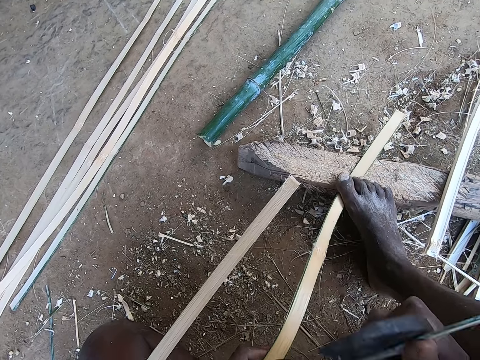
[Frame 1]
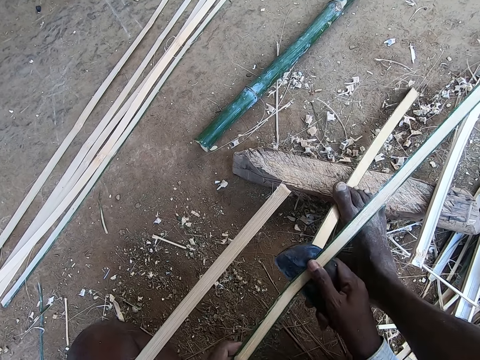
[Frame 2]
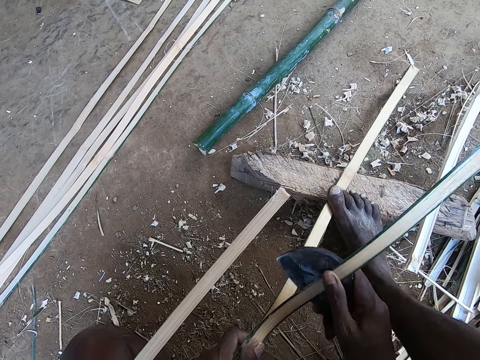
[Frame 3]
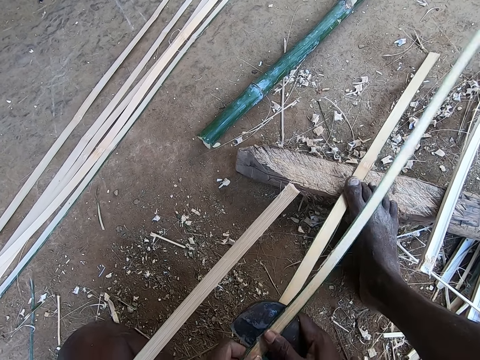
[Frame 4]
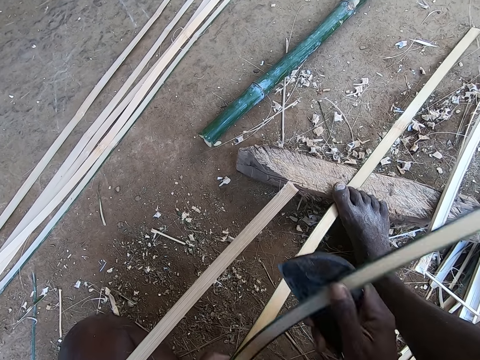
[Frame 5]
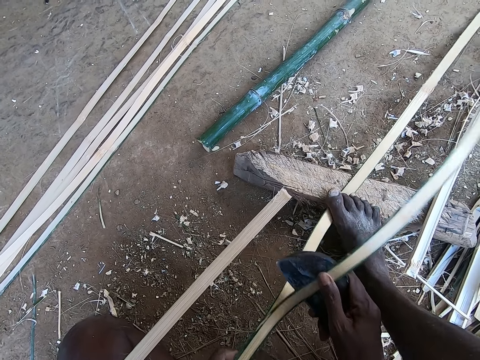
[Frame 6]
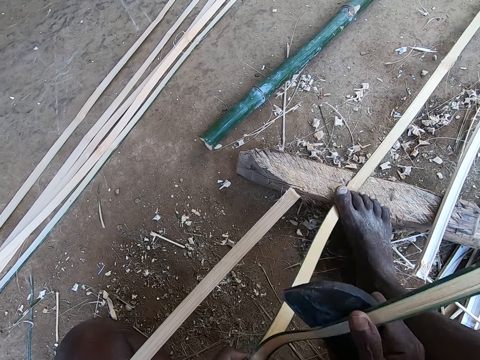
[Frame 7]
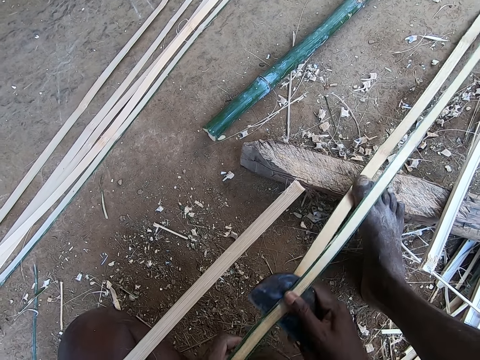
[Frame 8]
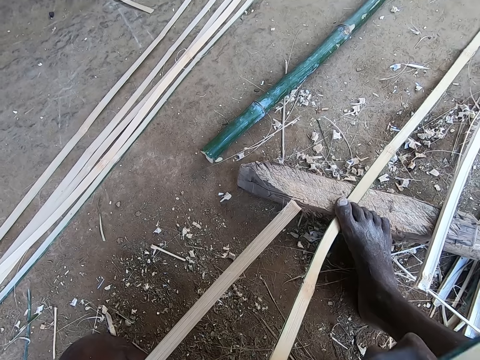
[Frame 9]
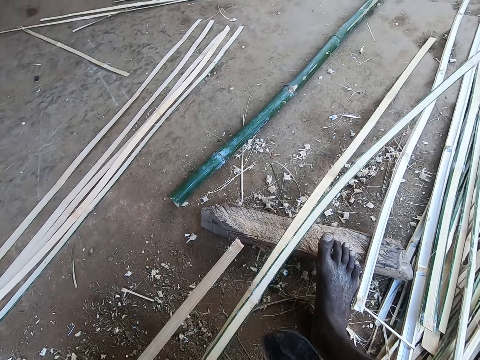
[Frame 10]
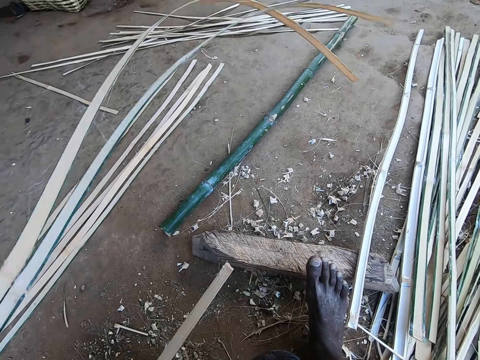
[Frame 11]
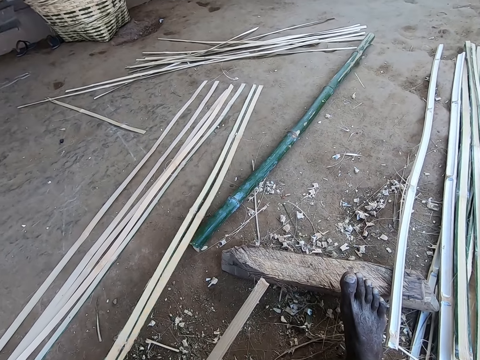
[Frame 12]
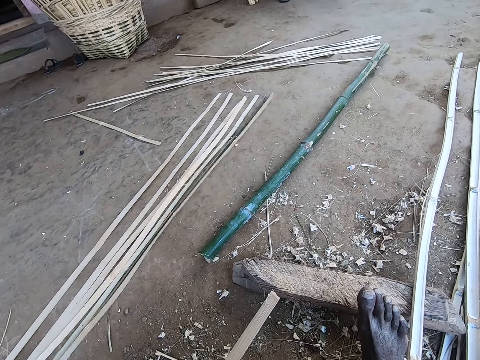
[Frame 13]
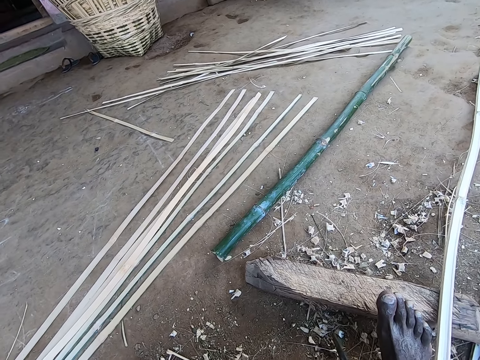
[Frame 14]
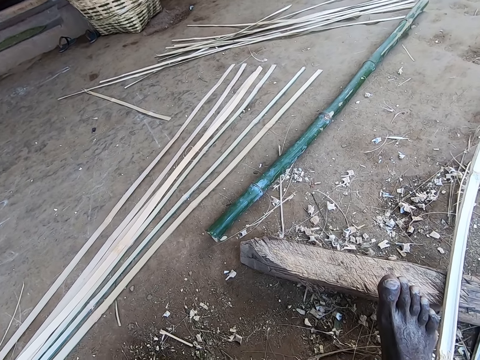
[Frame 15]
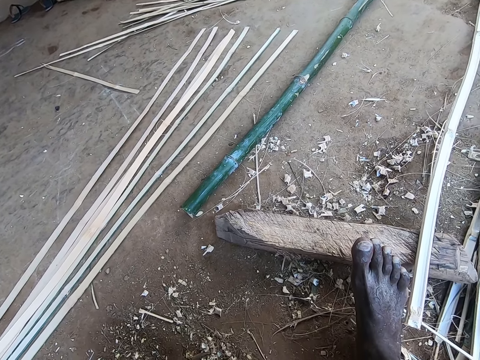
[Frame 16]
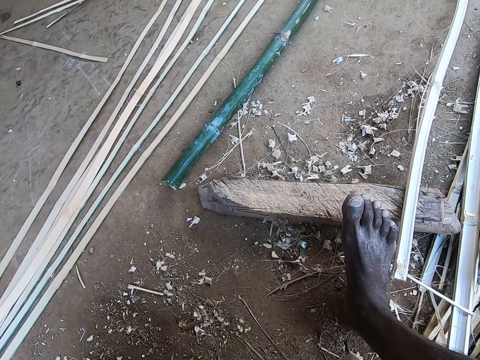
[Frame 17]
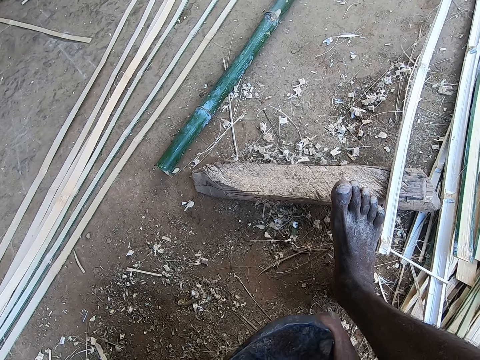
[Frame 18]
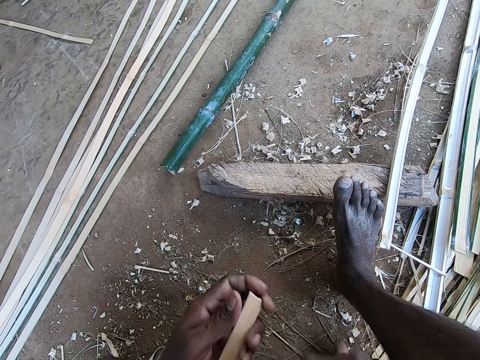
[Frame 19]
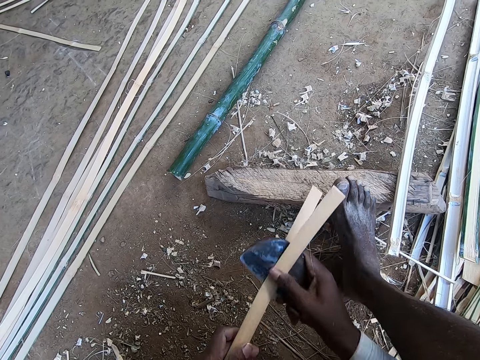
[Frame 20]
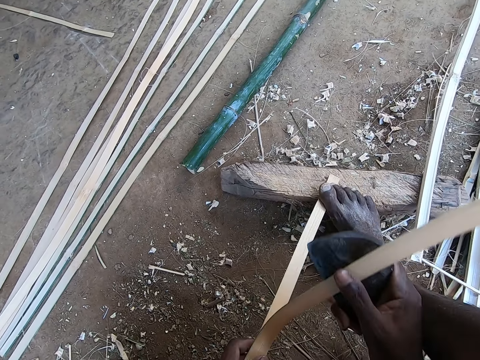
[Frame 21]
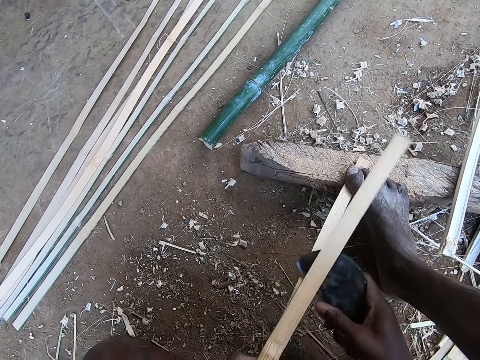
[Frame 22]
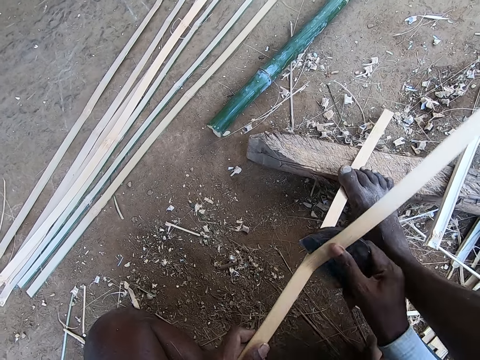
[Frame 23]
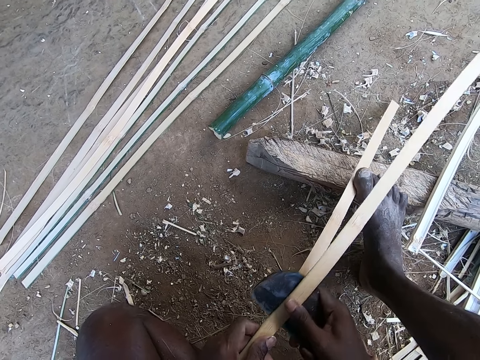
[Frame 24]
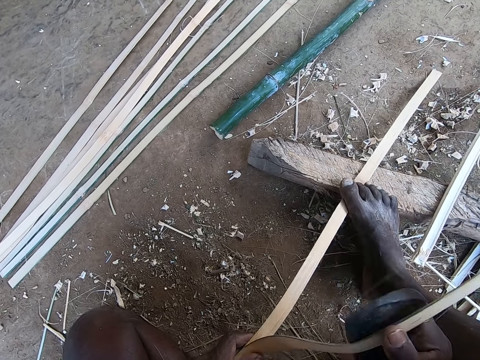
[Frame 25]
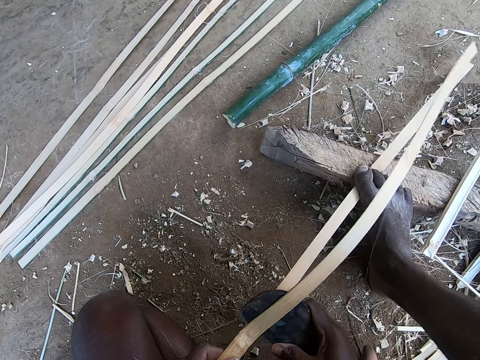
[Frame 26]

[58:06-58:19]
The camera wearer drops the bamboo strip in his left hand on the floor. He splits the bamboo strip in his left hand with the bamboo knife in his right hand. He peels the bamboo stick.

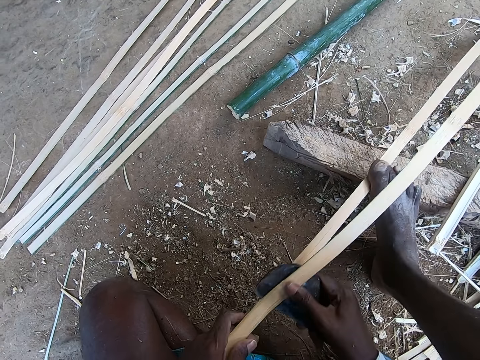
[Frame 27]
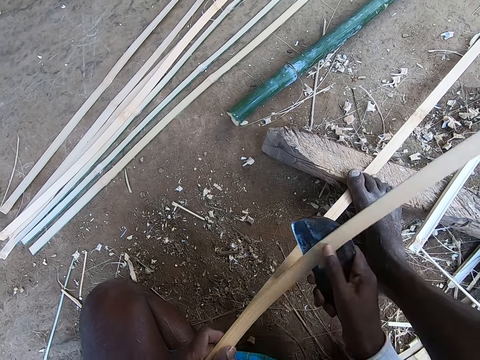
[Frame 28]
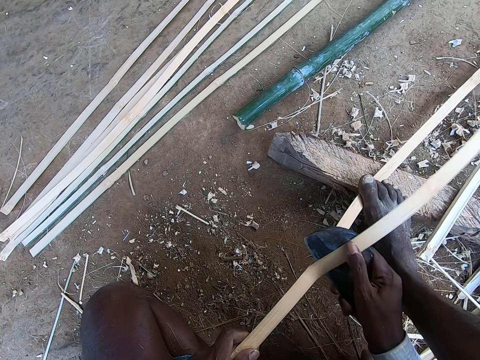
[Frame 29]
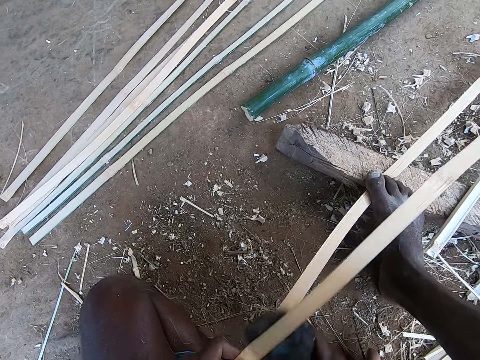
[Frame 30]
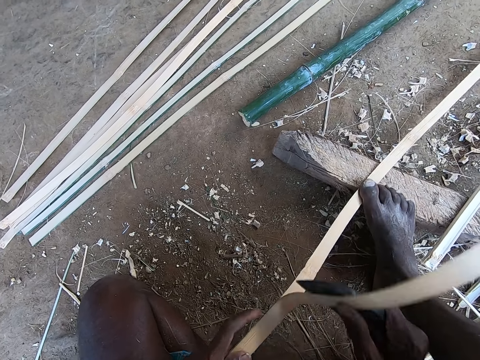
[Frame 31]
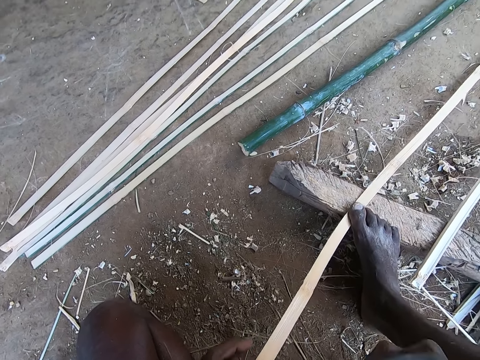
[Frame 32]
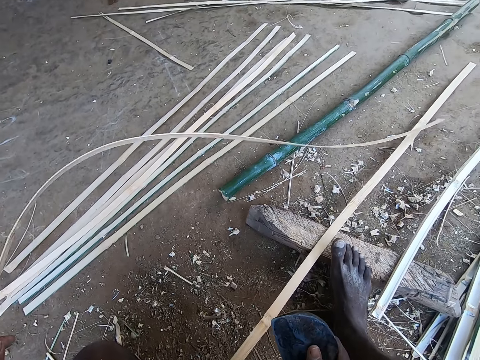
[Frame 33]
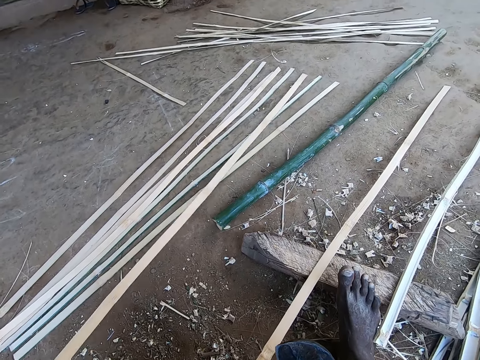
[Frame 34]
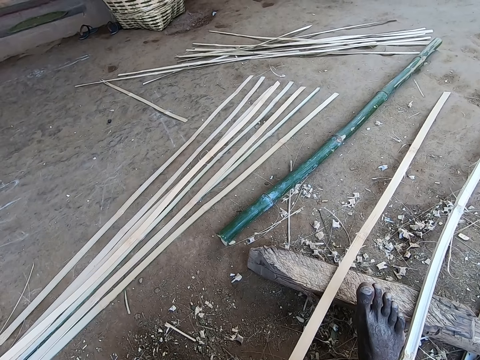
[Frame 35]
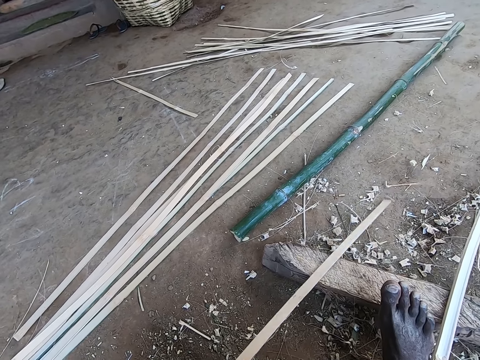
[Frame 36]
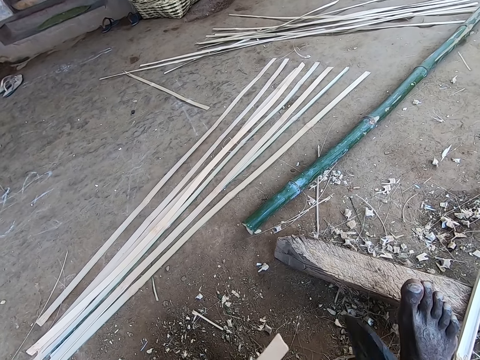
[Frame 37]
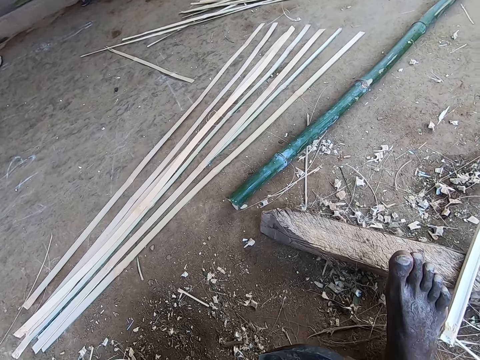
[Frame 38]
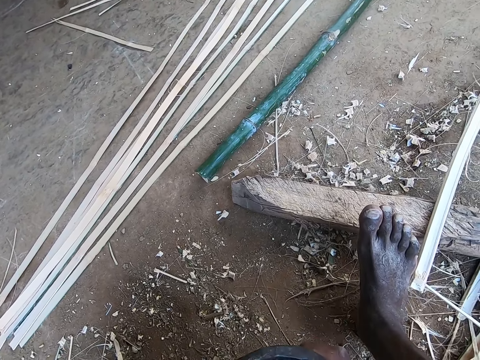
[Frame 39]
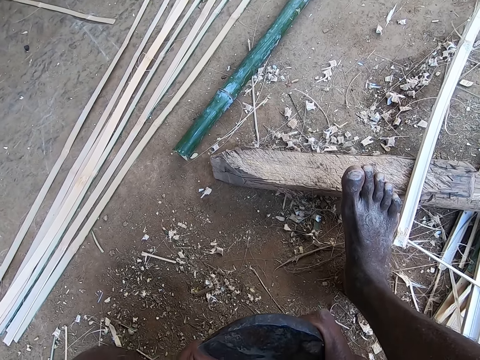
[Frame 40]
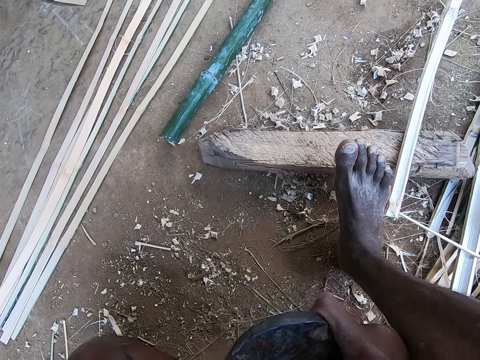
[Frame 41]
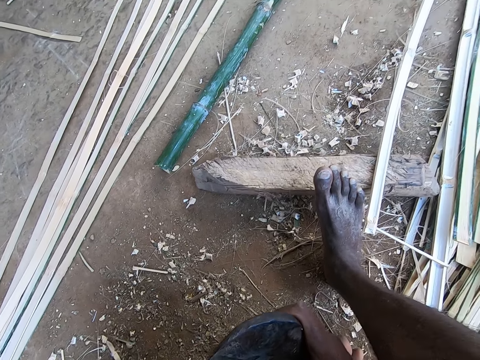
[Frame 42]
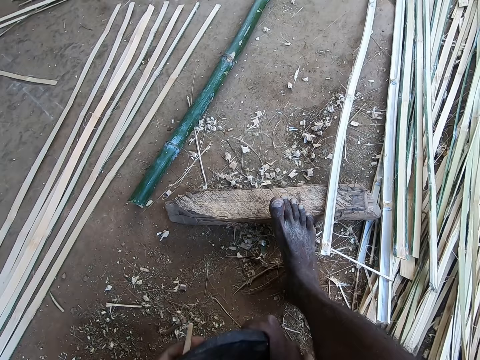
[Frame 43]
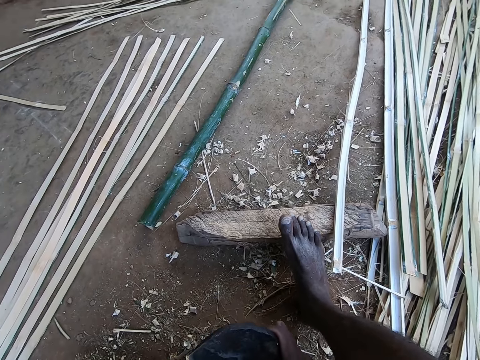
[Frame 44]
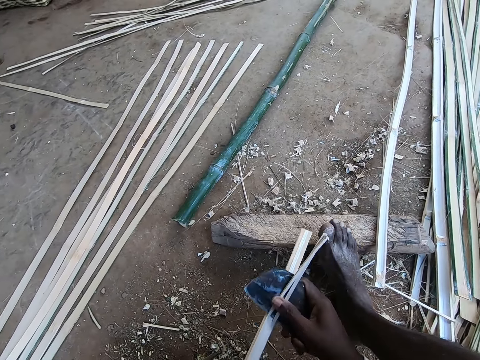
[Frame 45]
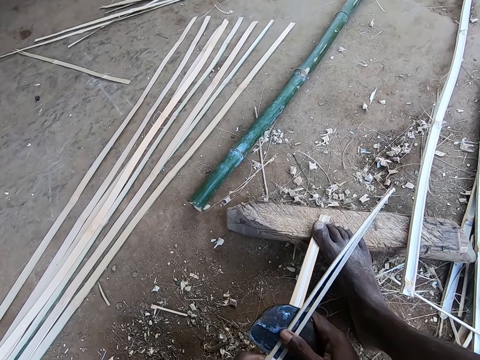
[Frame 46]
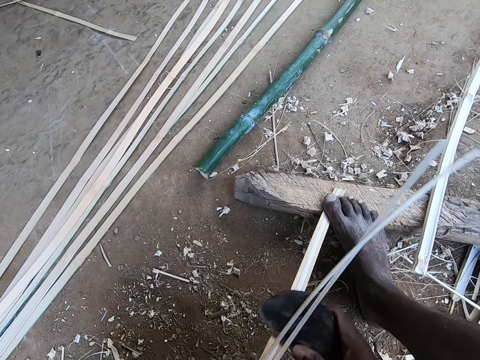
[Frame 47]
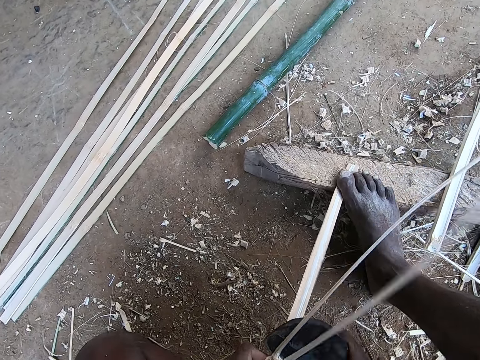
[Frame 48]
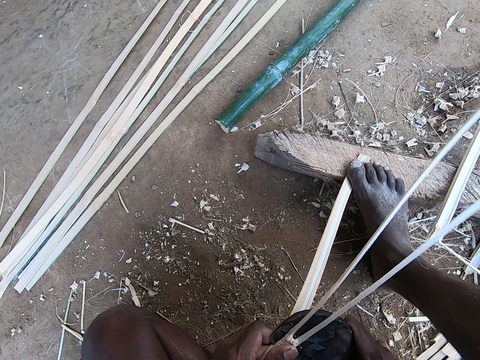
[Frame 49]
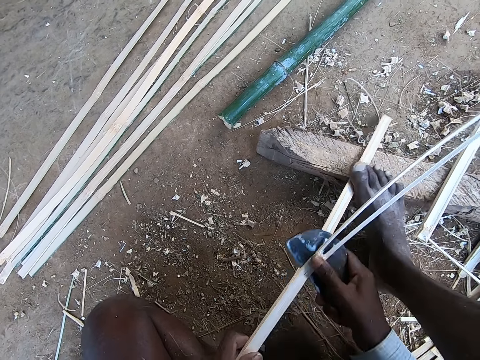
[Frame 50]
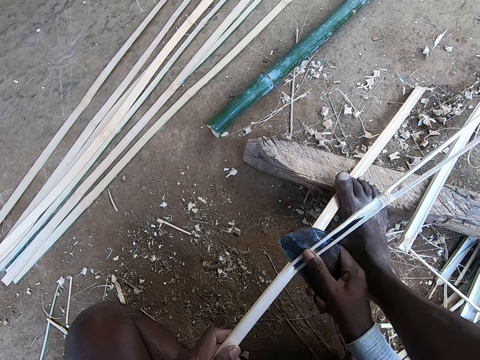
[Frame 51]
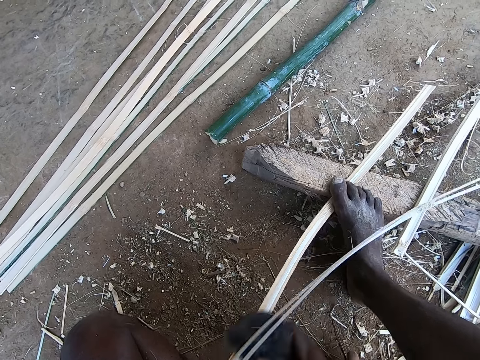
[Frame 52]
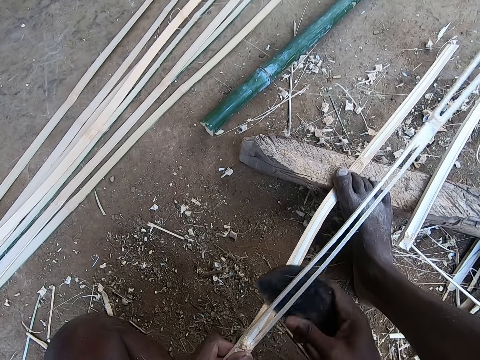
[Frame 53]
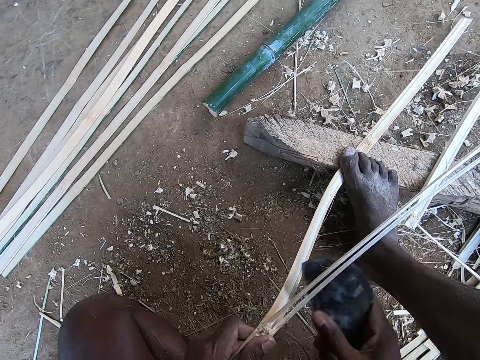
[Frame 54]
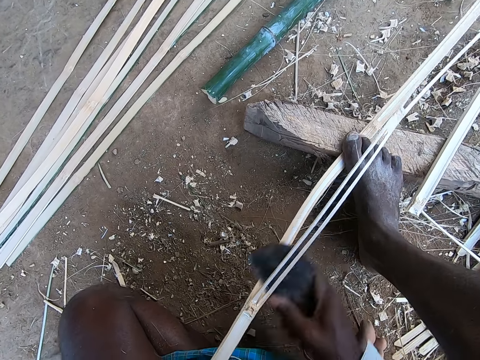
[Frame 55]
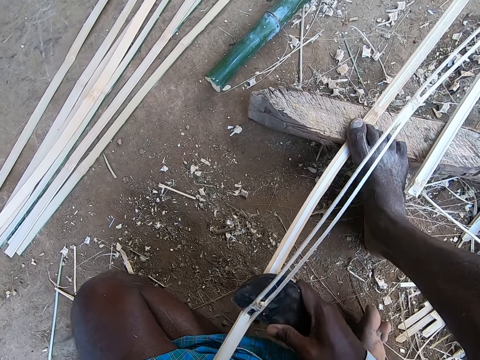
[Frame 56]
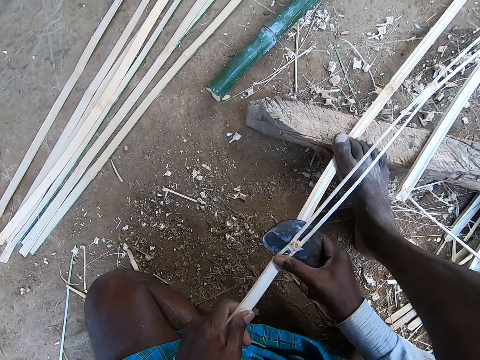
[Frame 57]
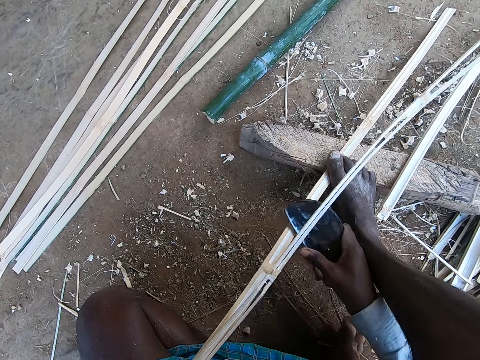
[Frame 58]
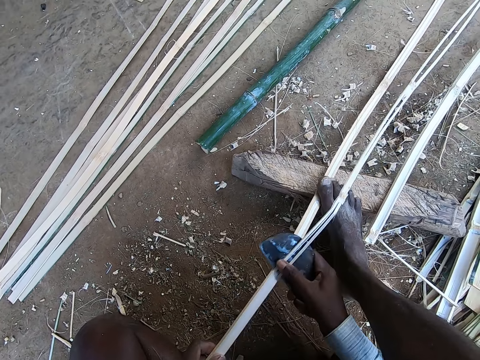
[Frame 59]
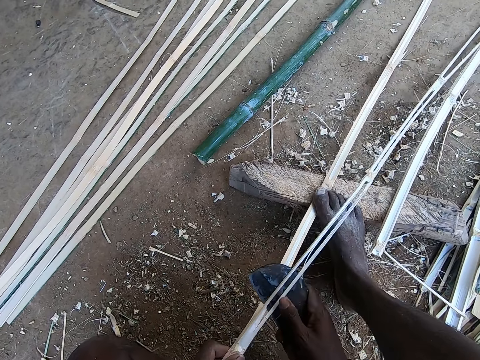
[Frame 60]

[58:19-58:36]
The camera wearer drops the bamboo strip in his left hand on the floor. He adjusts the bamboo strip in his left hand. He splits the bamboo strip in his left hand with the bamboo knife in his right hand. He peels the bamboo stick.
